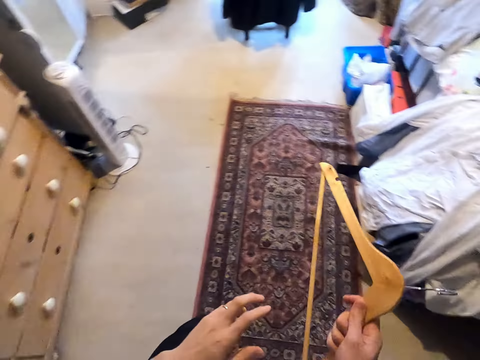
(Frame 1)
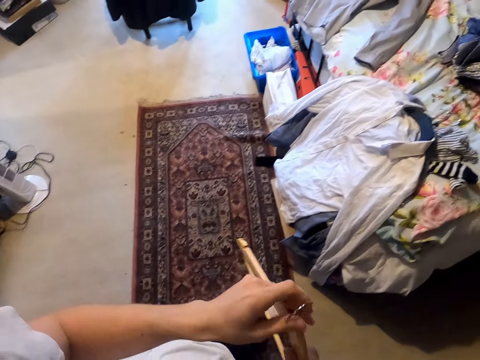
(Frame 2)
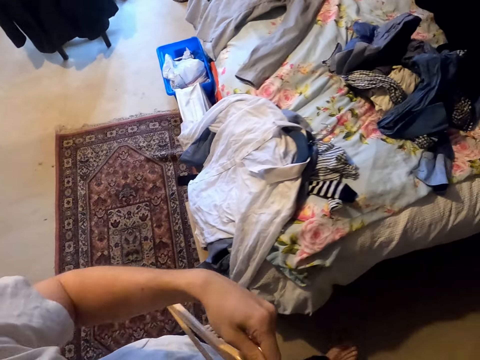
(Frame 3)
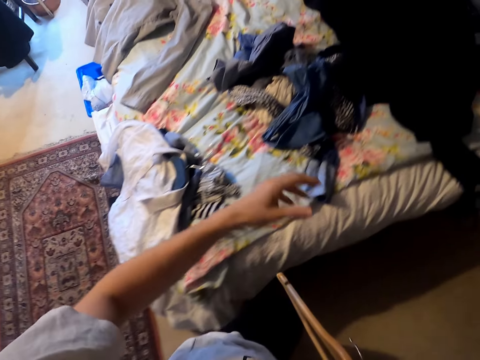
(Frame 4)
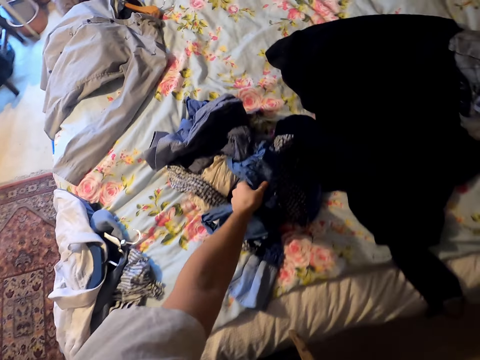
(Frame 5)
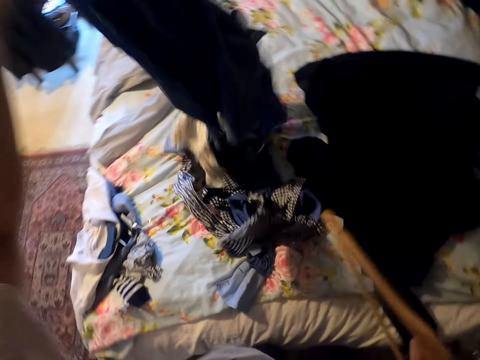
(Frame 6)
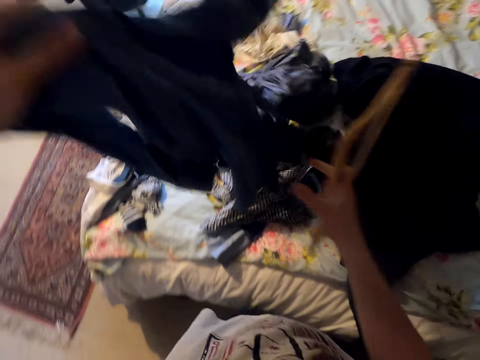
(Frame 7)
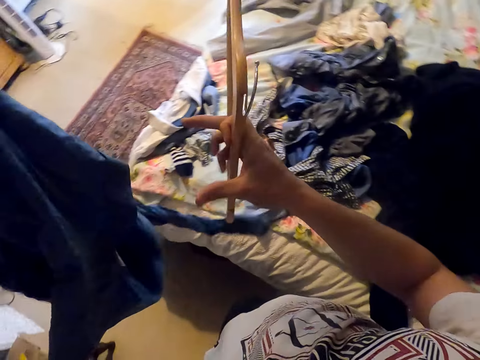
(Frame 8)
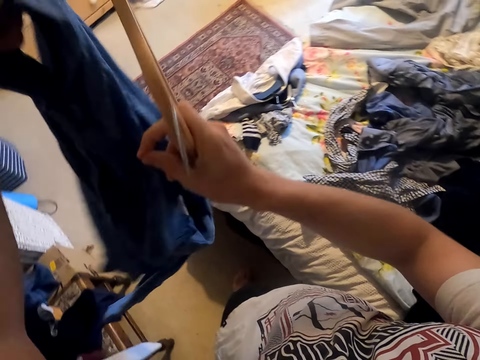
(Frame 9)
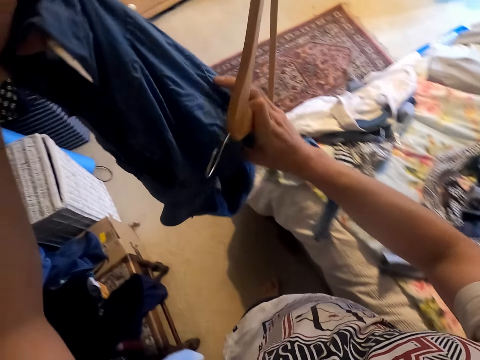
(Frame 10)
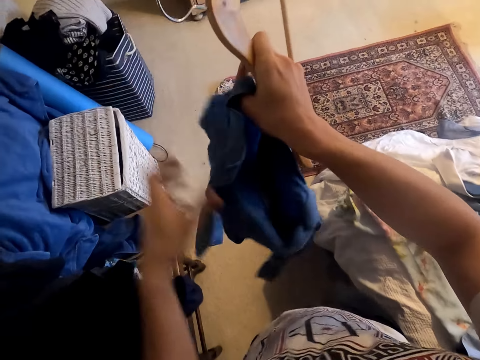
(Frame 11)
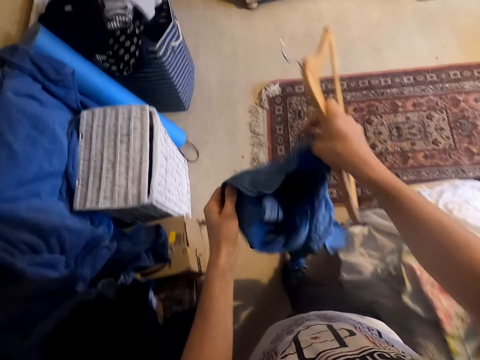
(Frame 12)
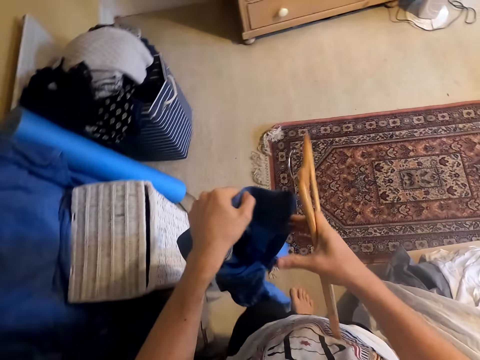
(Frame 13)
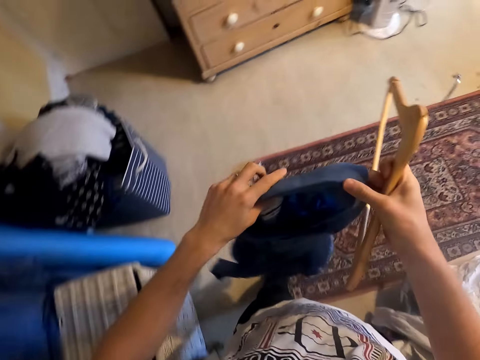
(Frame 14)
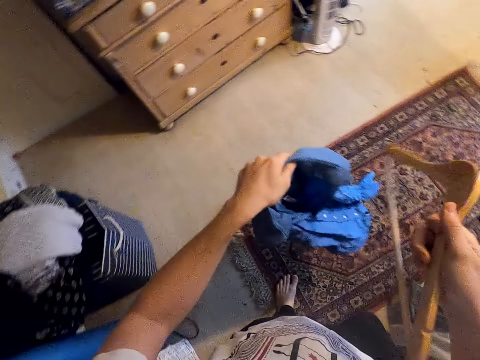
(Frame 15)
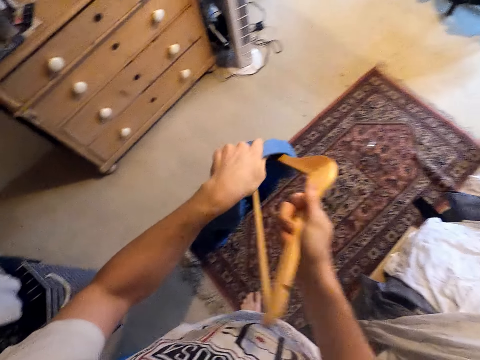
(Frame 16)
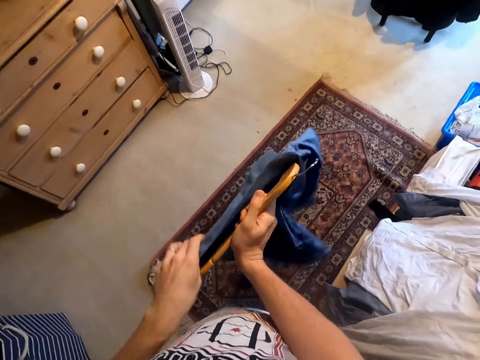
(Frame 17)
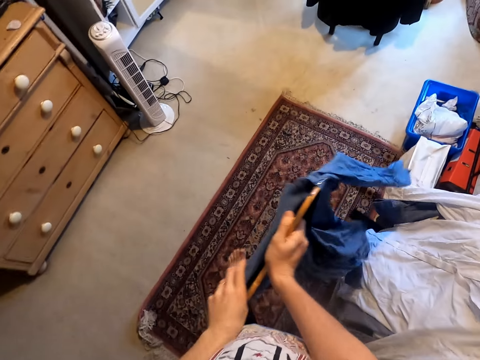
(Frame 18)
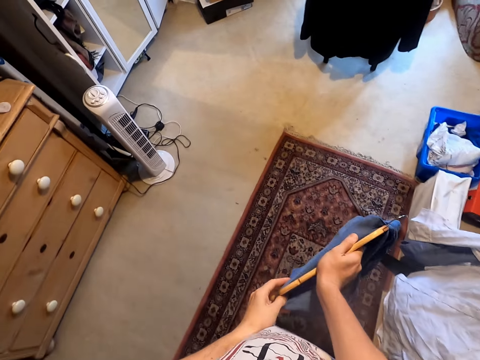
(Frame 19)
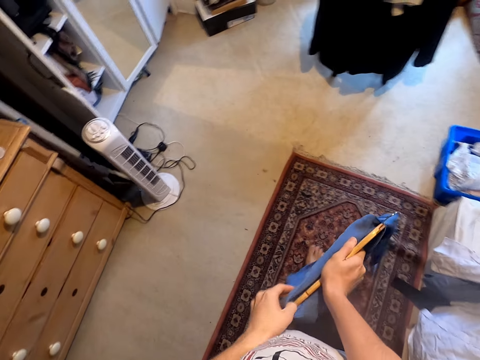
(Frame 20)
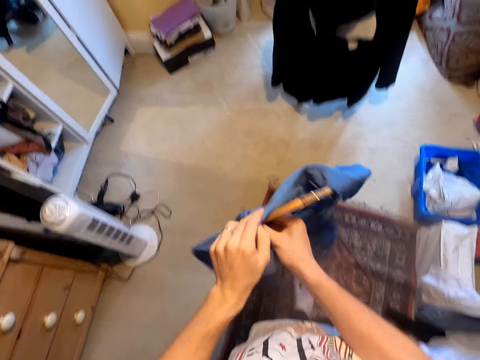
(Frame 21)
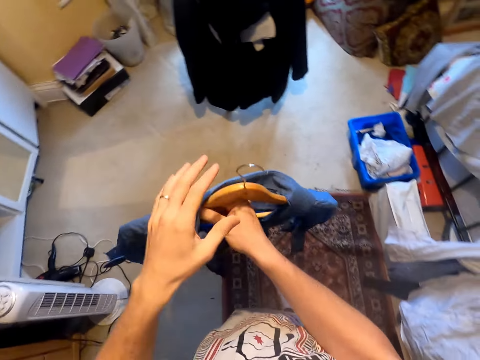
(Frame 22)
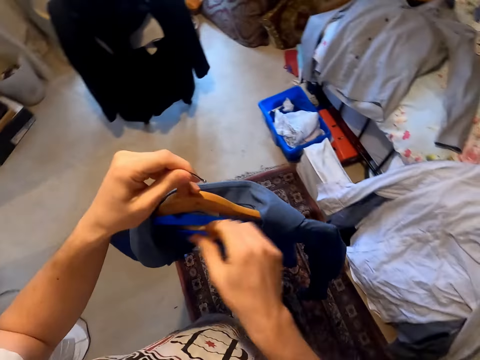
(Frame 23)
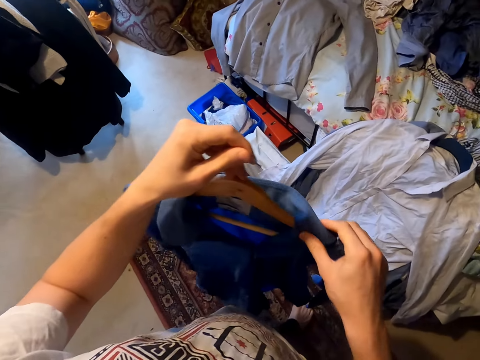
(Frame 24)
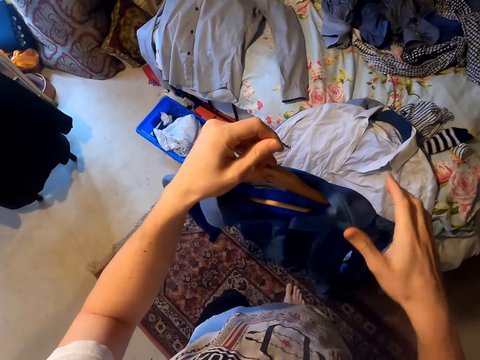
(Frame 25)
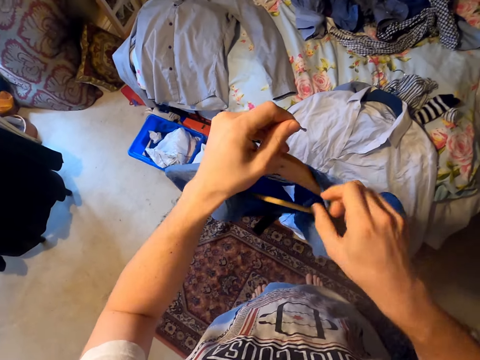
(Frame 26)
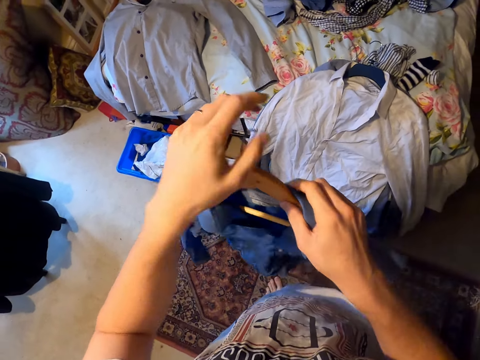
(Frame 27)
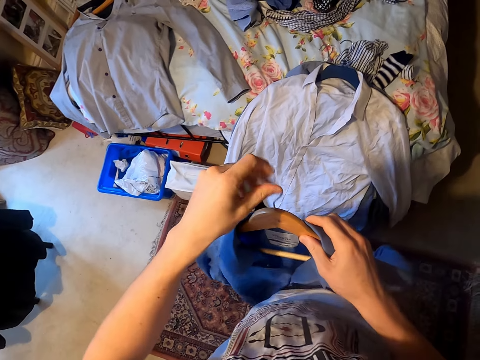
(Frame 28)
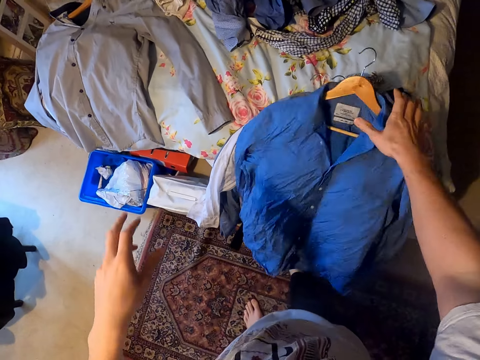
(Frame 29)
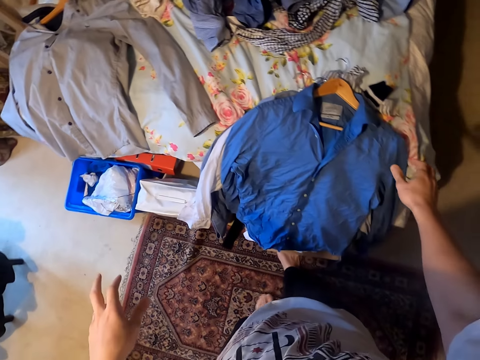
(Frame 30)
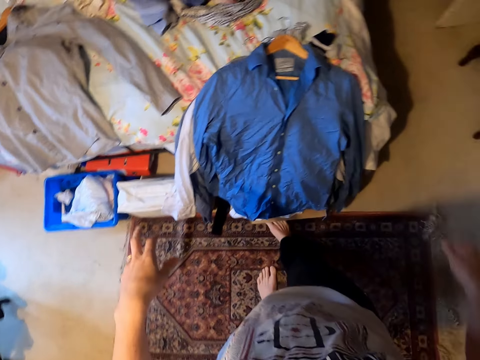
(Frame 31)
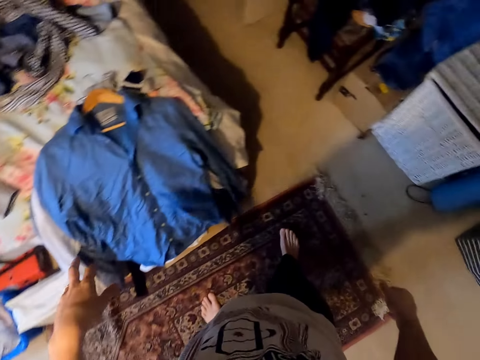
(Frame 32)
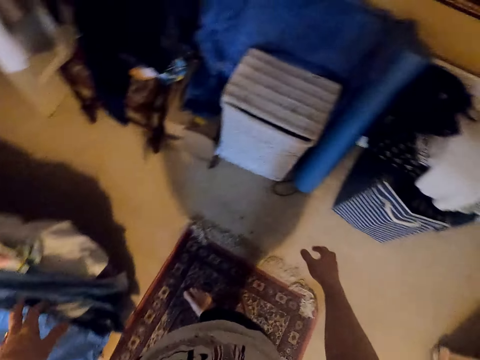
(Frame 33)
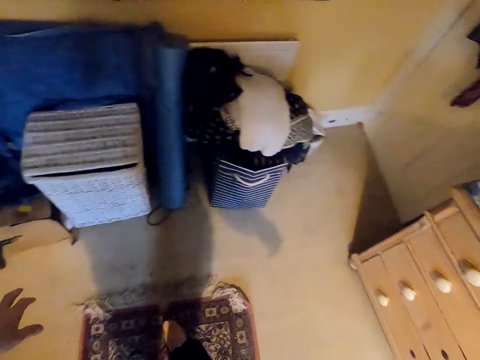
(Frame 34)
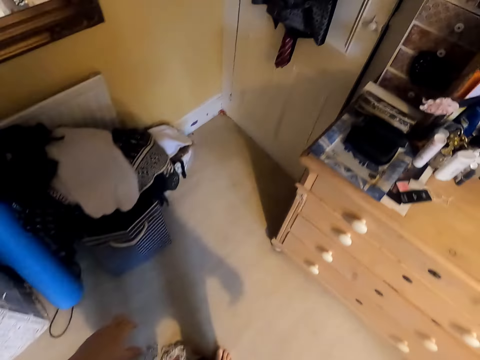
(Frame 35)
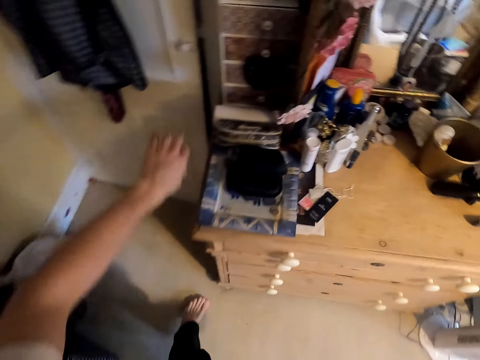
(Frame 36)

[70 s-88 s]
The camera wearer exchanges the hanger to the other hand. They walk on the floor. They touch the hanger. They pick up a shirt or cloth from the bed. They touch the shirt with the other hand. They touch the shirt. They straighten the cloth. They hold the shirt. They touch the shirt. They put the shirt on the hanger. They move around. They hold the hanger. They adjust the shirt. They adjust the hanger. They throw the cloth on the bed. They walk on the floor.

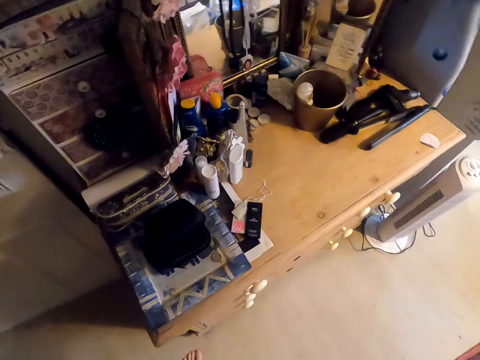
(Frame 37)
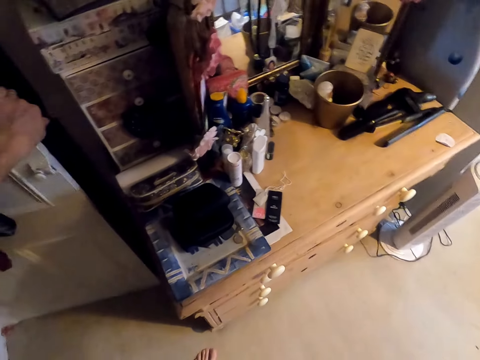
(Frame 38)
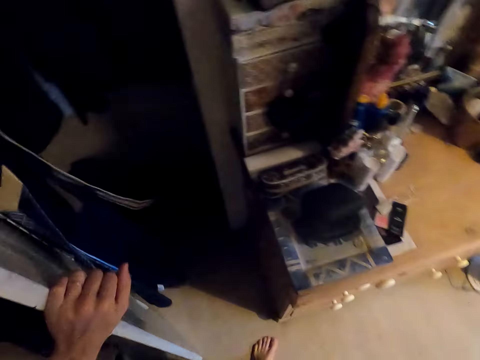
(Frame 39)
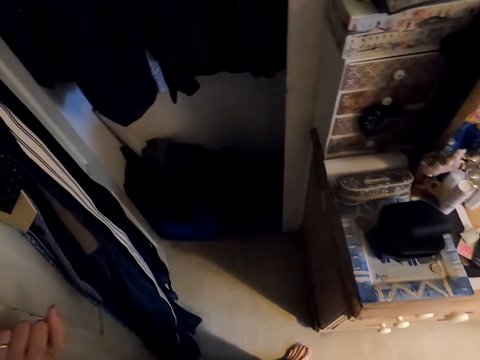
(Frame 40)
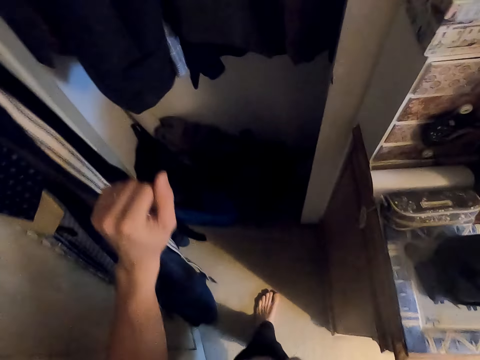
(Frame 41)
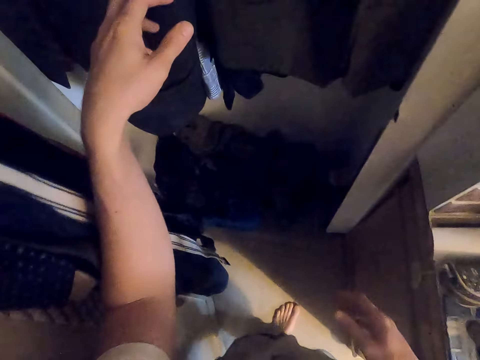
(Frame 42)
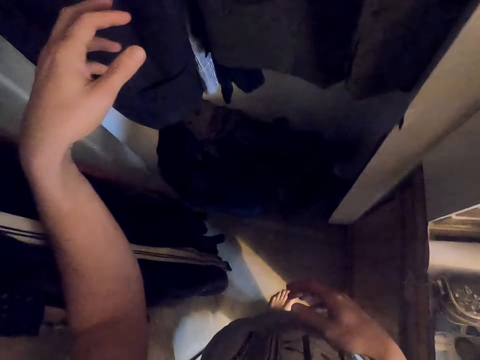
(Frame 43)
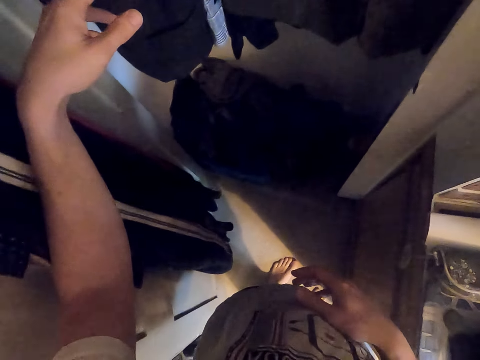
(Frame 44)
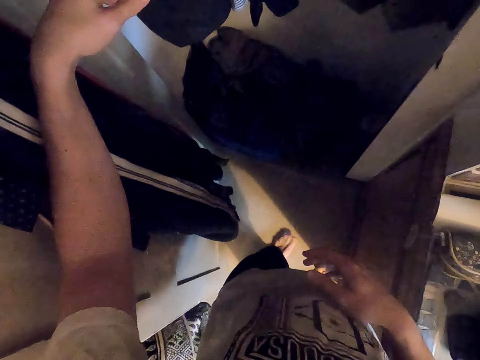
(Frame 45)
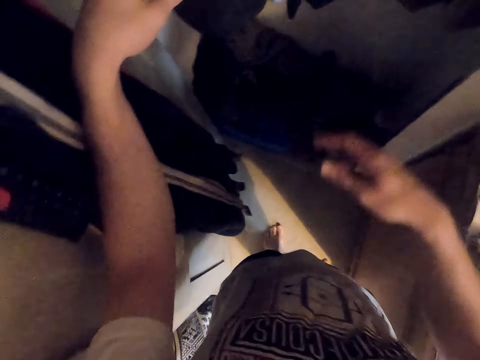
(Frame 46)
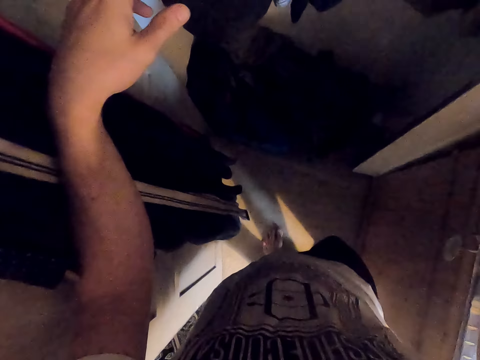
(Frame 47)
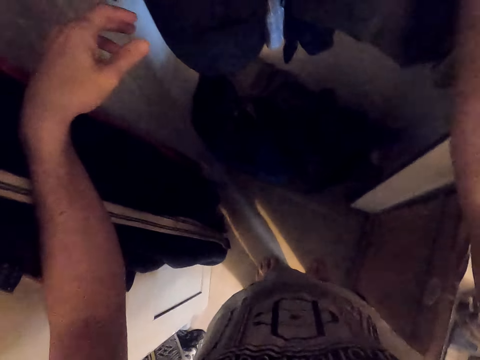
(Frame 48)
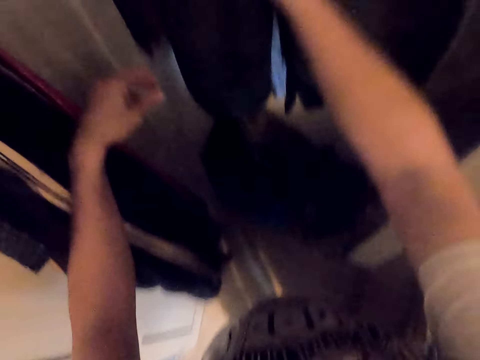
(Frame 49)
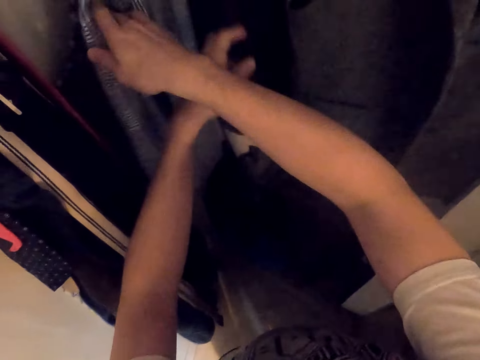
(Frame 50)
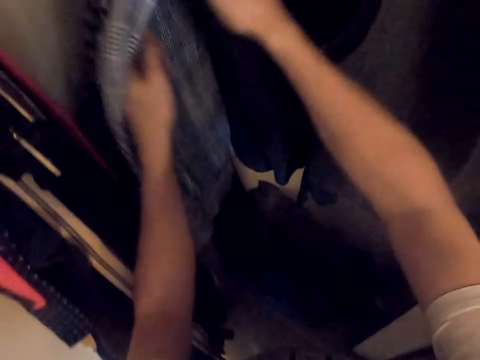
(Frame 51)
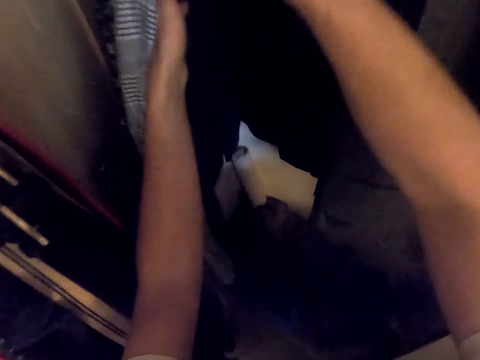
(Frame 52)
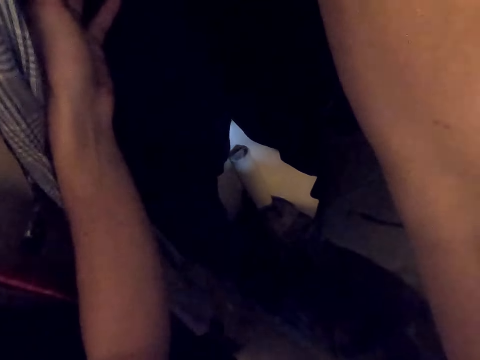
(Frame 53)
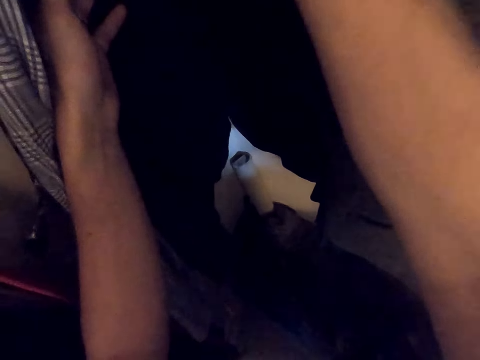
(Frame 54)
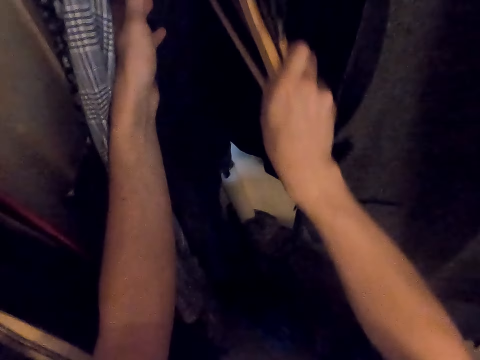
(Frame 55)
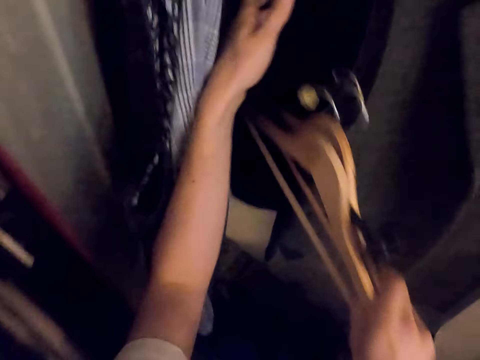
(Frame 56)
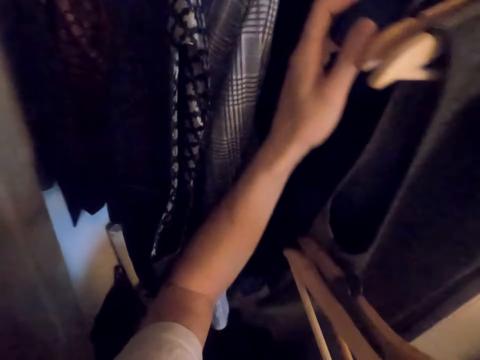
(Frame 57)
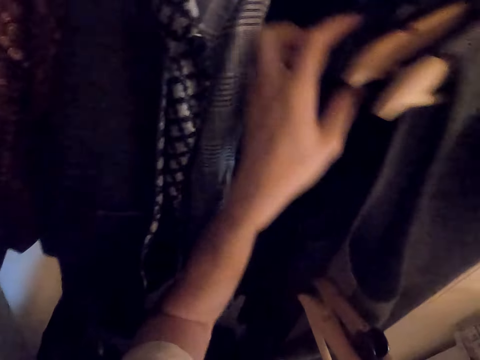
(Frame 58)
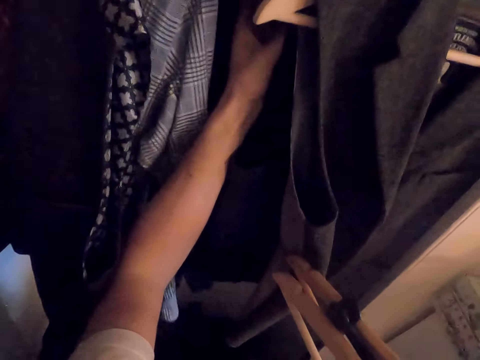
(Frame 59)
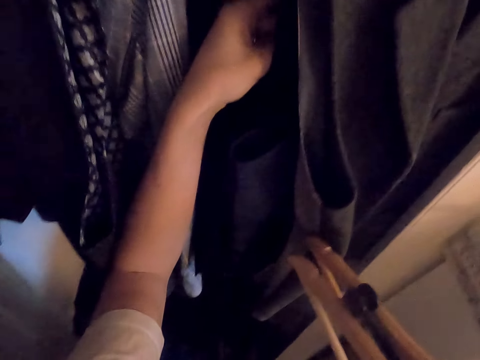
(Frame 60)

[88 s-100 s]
The camera wearer moves a hand. They open the wardrobe. They look for hangers in the wardrobe. They move the clothes. They take the hangers from the wardrobe. They touch the clothes.
